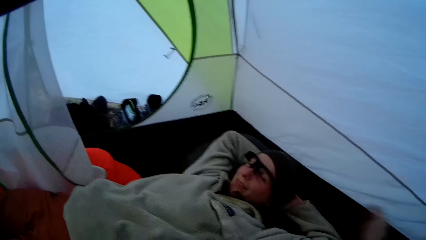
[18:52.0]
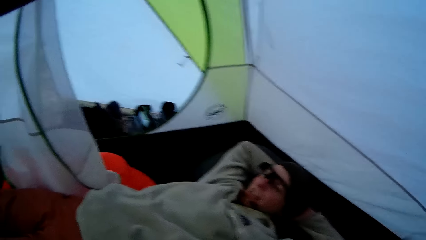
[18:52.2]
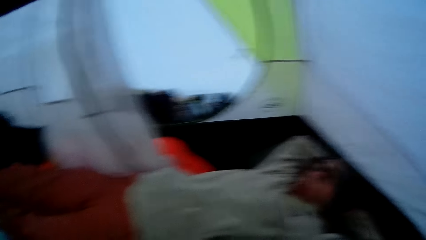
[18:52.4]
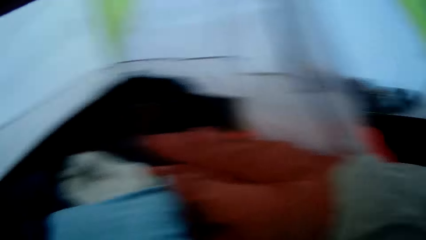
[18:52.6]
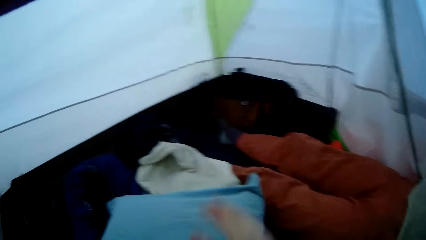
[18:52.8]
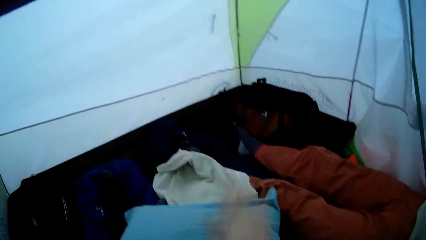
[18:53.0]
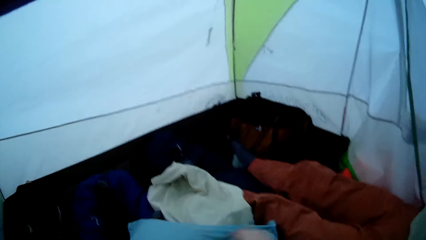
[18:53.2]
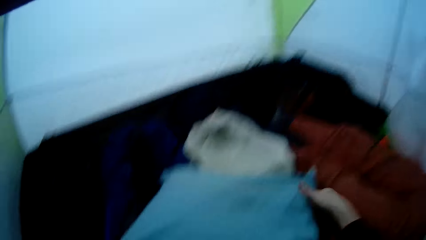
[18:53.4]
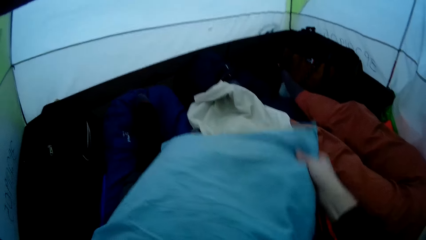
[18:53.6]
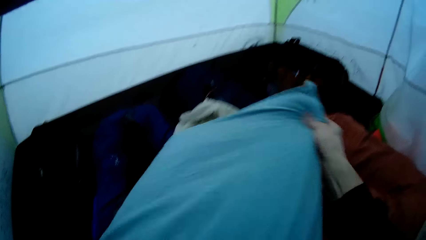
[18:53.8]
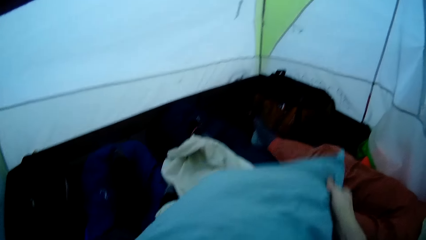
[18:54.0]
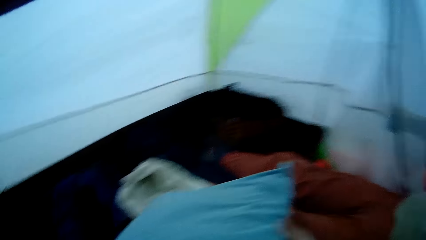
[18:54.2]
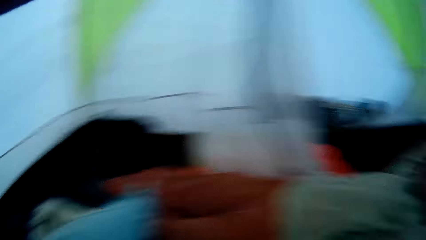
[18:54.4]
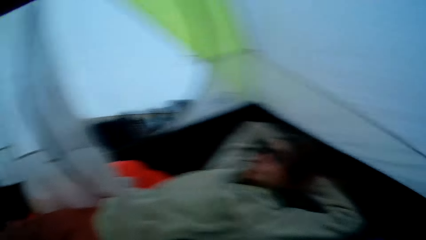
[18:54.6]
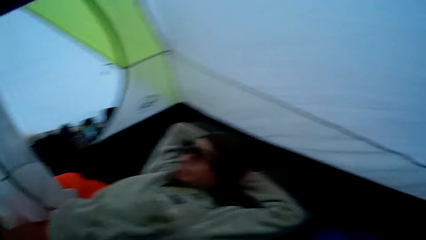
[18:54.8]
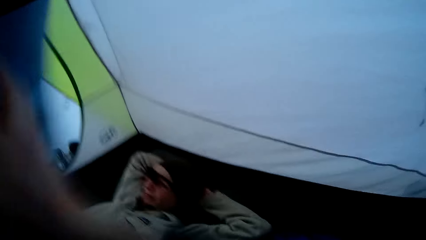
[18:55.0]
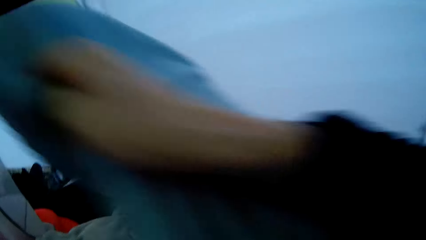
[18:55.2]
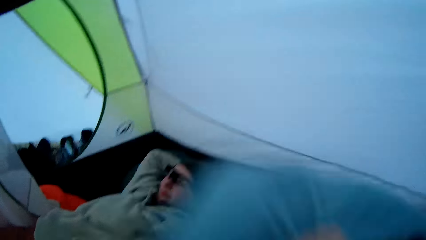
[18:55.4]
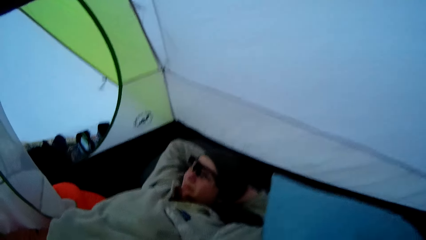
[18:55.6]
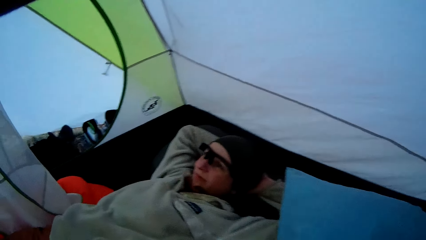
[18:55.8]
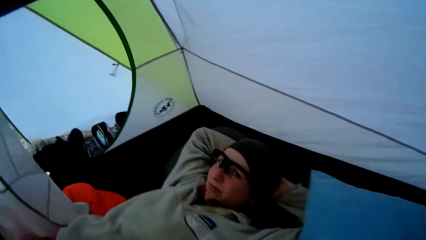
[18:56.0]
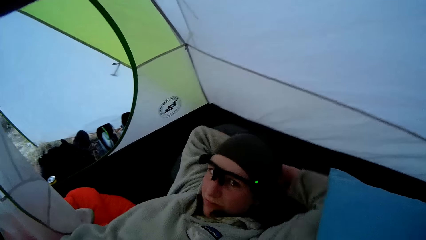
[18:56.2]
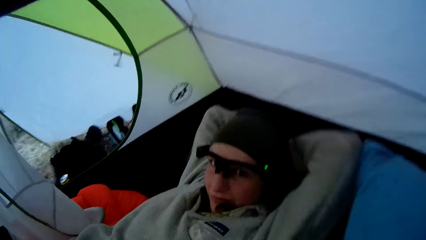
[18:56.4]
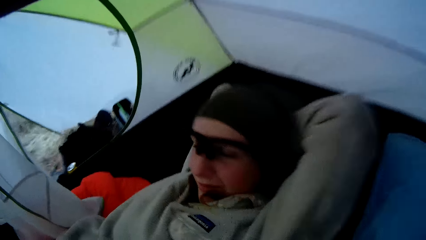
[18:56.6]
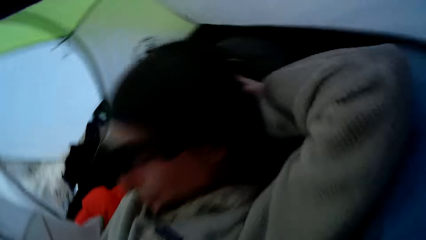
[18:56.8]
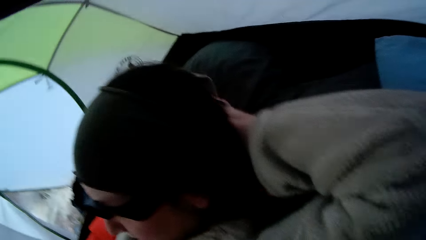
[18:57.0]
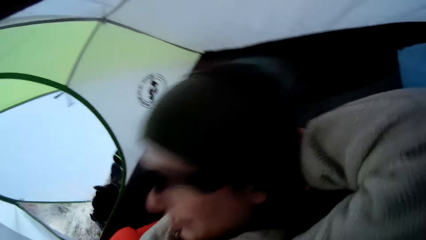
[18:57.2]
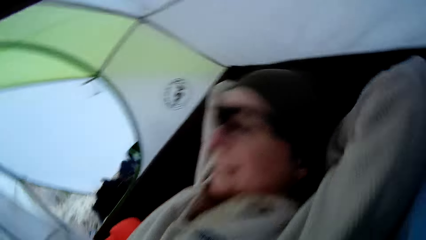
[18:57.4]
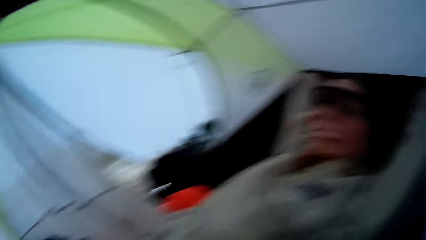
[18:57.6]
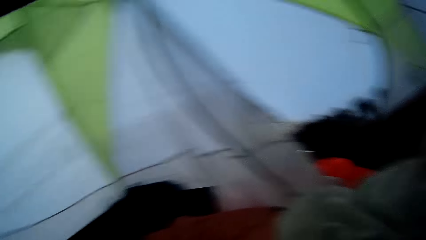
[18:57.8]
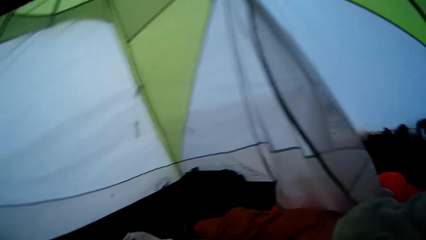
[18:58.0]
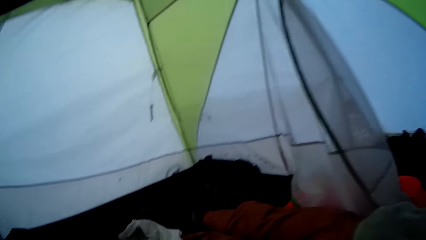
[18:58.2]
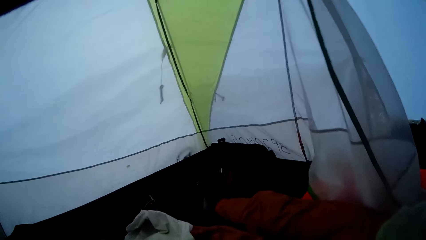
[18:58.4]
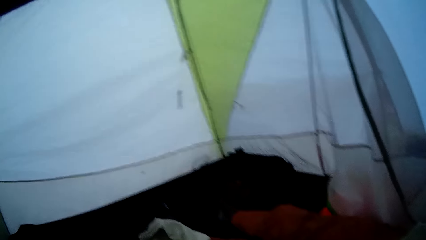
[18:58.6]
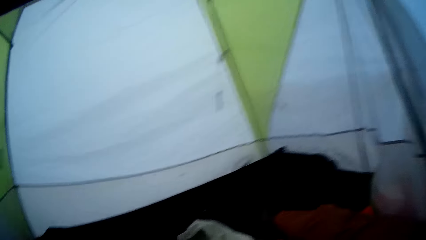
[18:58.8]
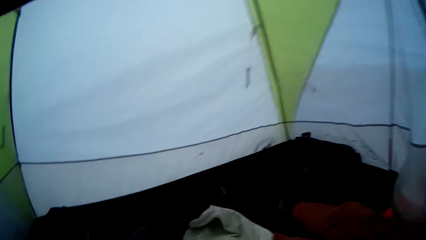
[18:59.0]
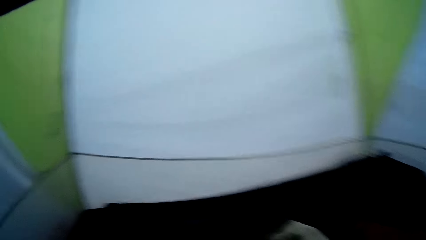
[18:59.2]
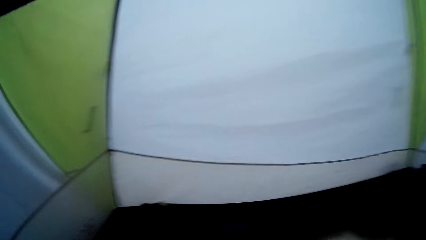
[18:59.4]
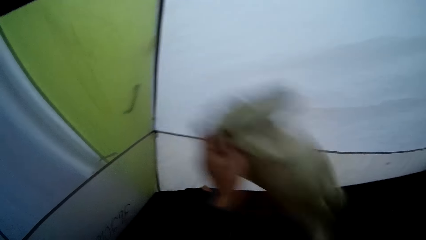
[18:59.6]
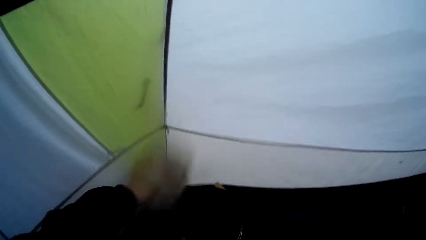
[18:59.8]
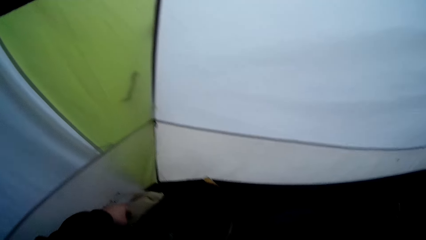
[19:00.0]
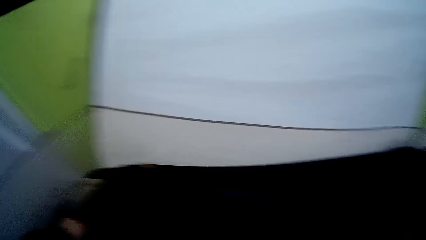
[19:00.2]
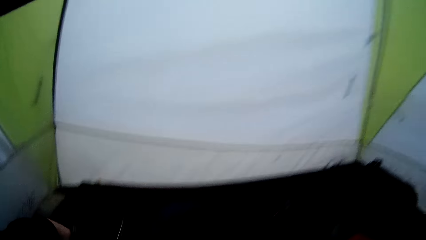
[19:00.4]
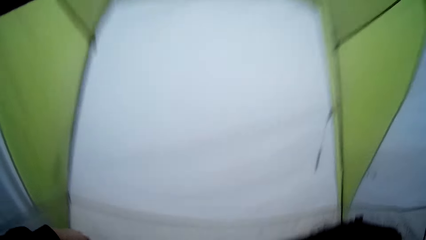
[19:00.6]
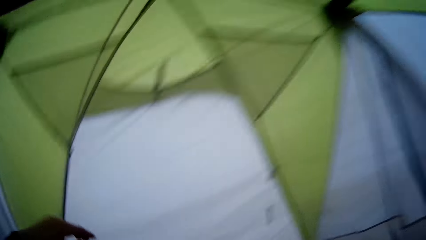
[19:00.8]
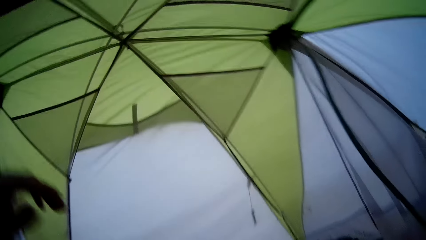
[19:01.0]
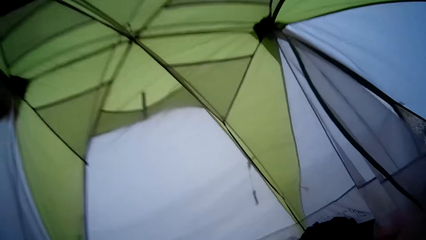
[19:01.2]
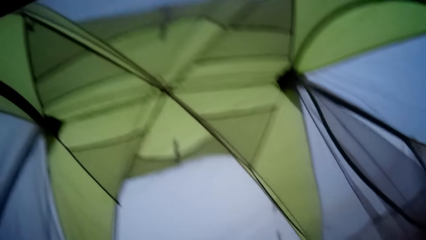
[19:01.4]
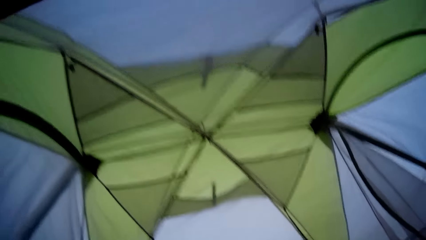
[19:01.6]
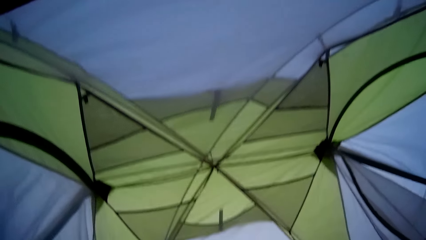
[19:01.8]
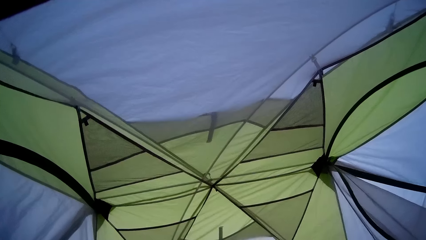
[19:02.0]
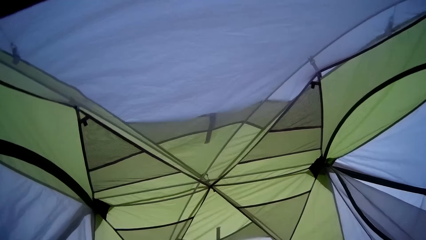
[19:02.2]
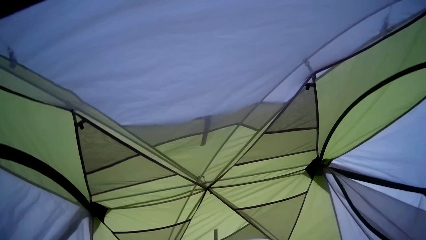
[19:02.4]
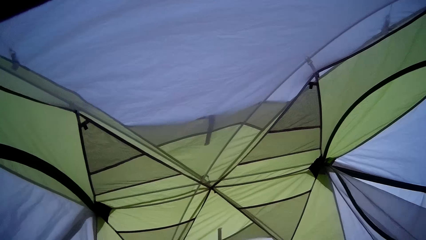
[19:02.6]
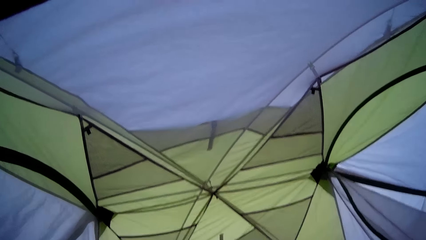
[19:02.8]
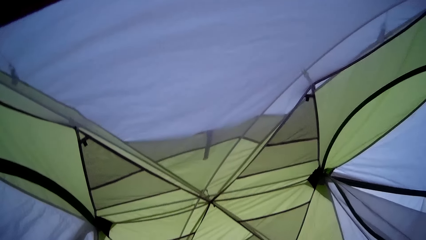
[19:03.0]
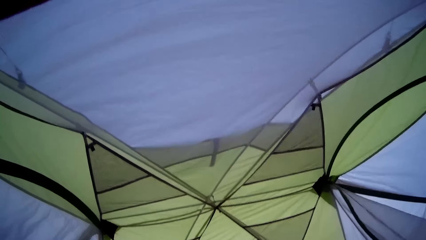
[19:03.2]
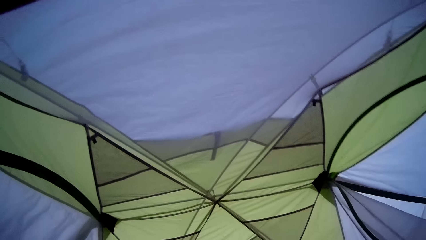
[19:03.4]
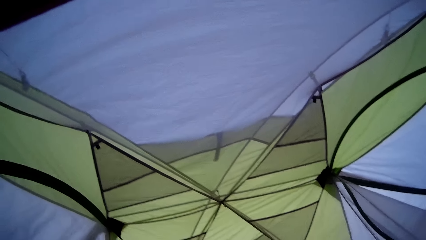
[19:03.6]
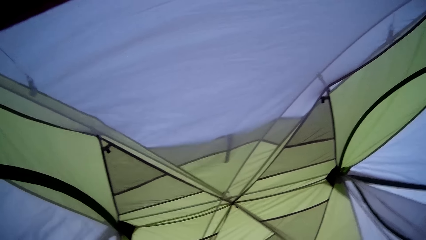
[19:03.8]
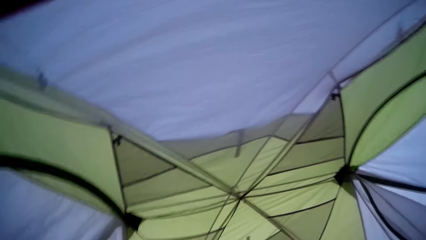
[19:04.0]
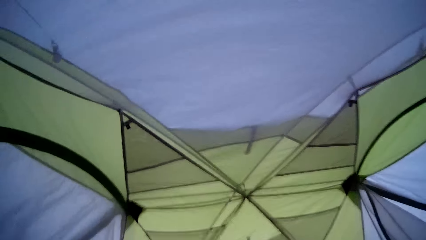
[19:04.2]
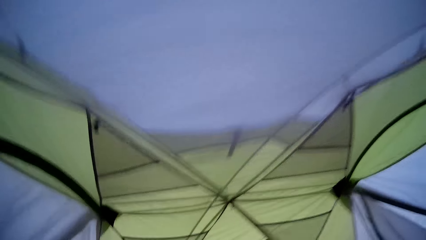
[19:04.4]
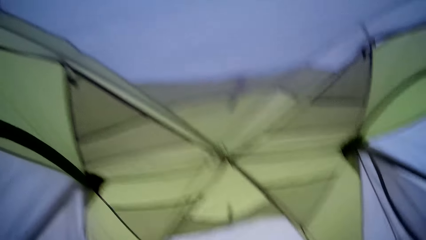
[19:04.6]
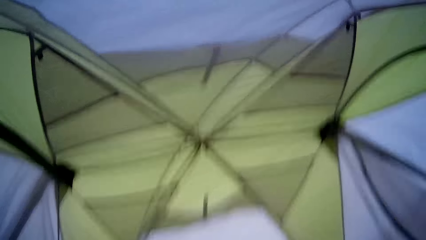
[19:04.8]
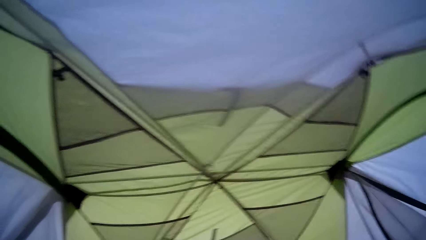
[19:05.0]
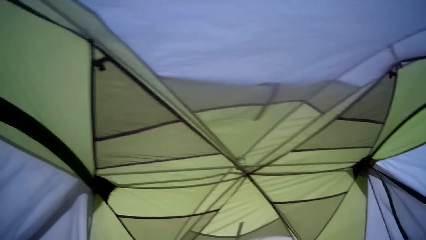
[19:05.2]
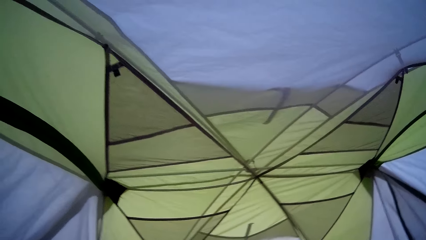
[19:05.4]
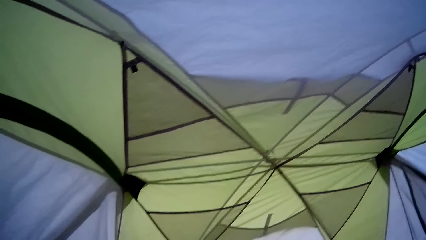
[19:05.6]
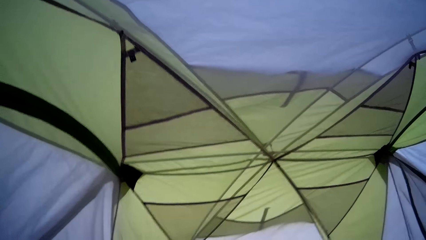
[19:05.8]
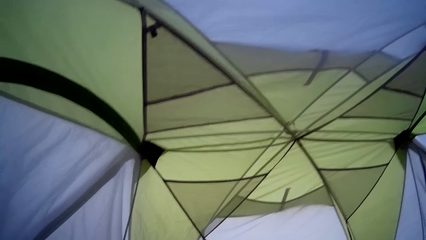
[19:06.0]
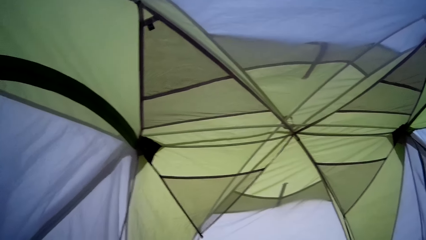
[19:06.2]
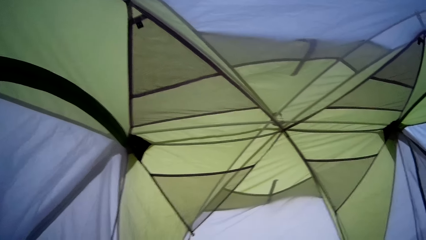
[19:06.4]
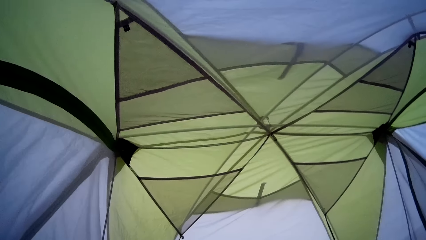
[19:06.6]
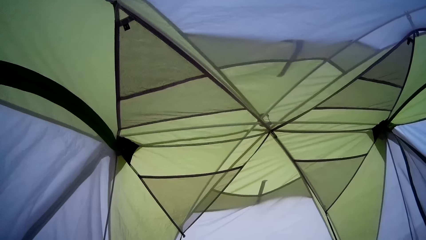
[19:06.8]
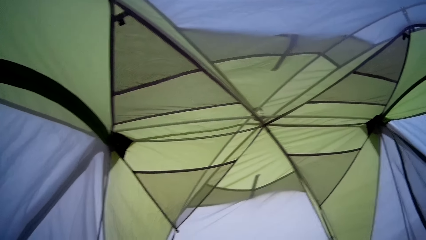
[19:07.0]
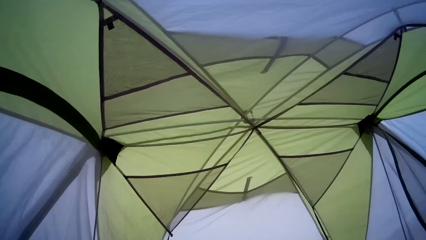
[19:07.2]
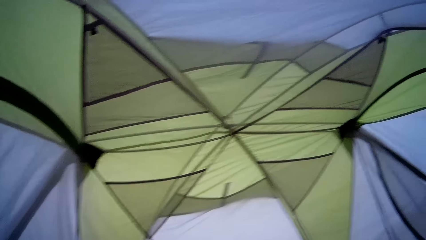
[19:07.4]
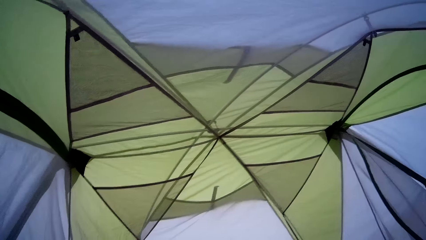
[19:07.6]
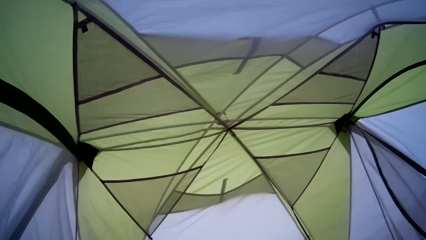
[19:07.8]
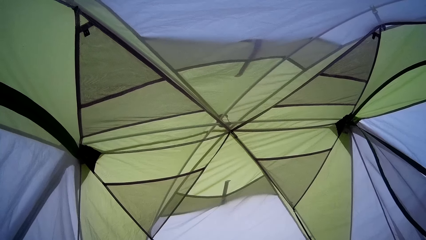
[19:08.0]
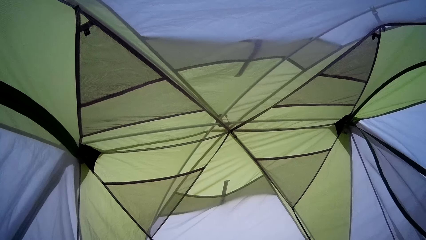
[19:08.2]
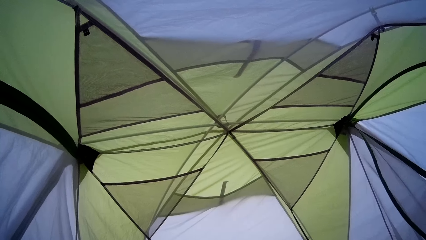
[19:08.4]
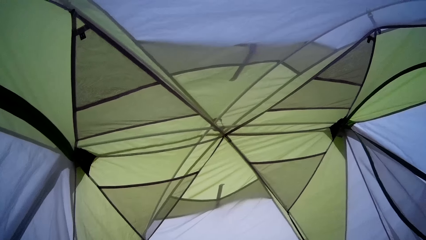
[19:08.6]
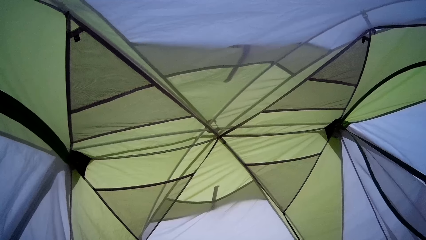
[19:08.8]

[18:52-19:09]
The camera wearer pinches a man on the face. They tap on a pillow. They adjust the pillowcase. They pick up the pillow. They look around the tent. They look at the man. They throw the pillow case on the beddings. They put the pillow next to the man. The man lifts his head. The man lies down. The camera wearer looks around the tent. They throw a fabric on the beddings at a corner. They lie on the beddings. They stretch a hand. They look at the top of the tent.
